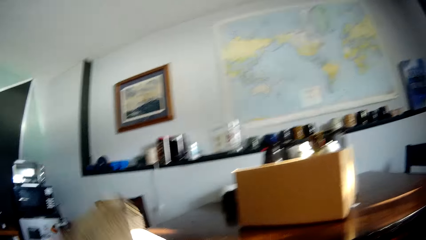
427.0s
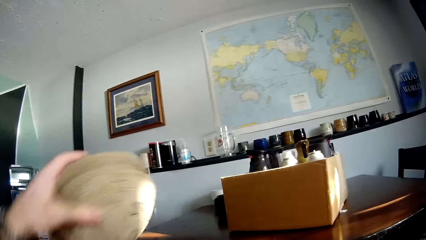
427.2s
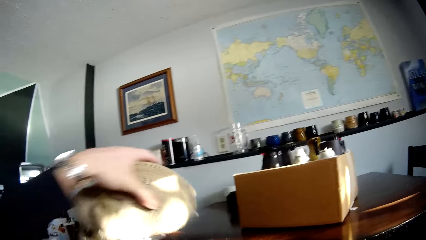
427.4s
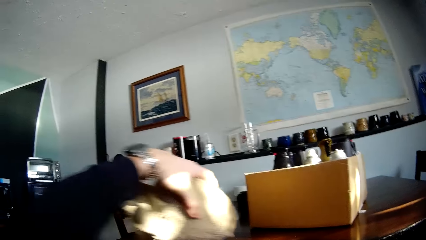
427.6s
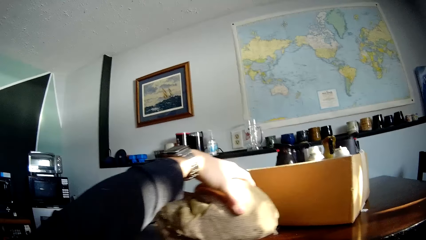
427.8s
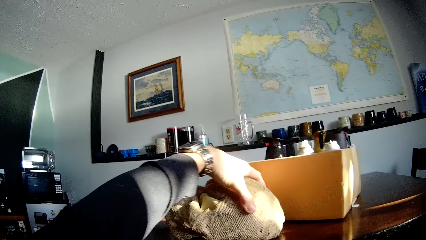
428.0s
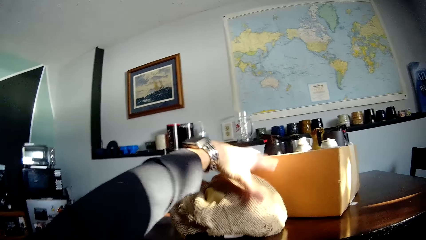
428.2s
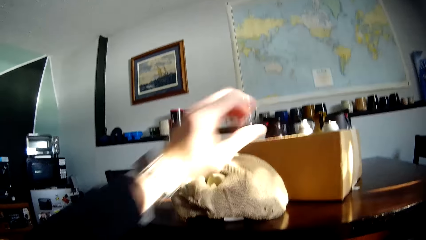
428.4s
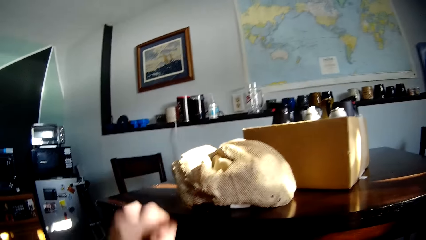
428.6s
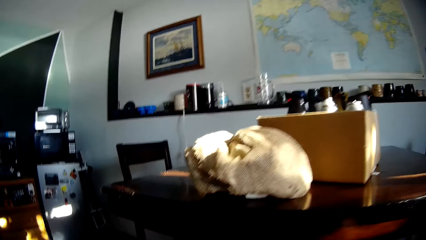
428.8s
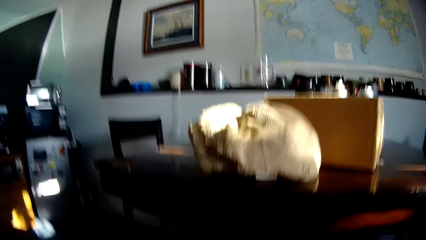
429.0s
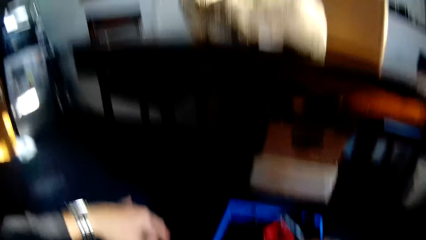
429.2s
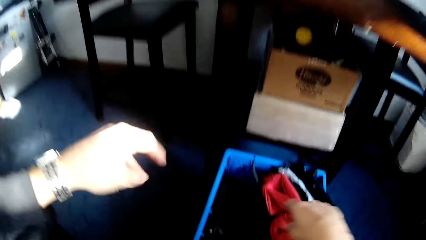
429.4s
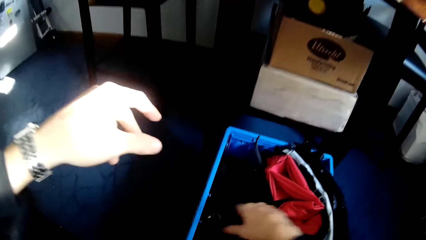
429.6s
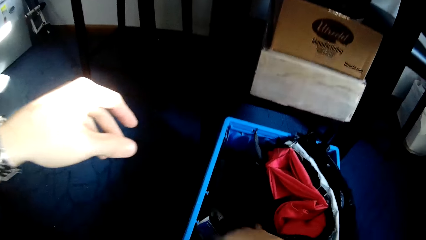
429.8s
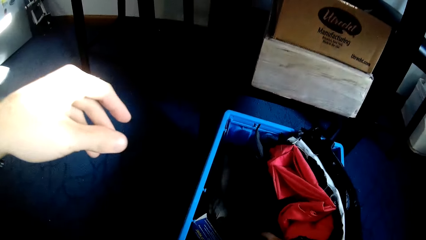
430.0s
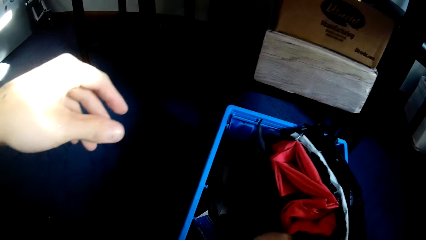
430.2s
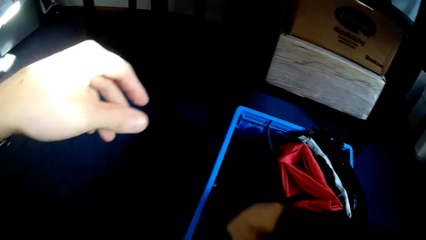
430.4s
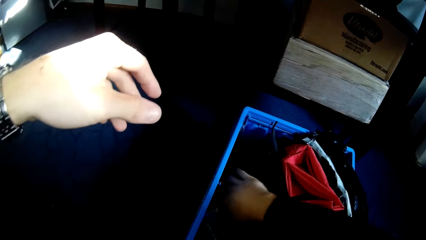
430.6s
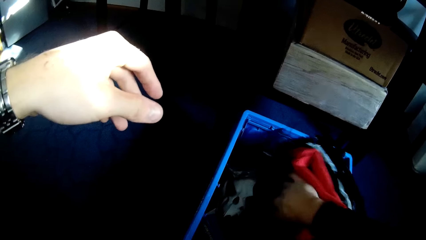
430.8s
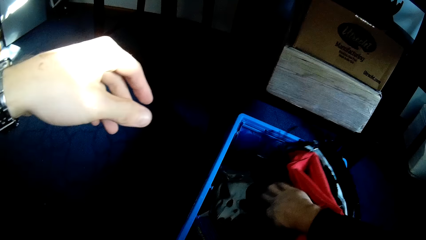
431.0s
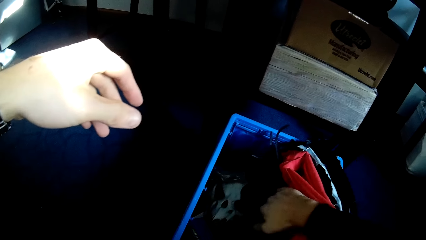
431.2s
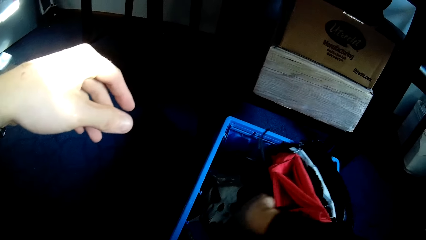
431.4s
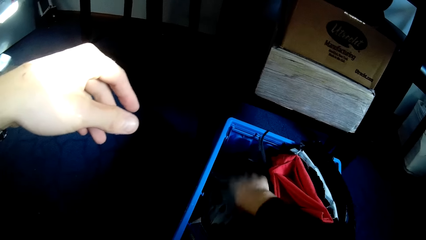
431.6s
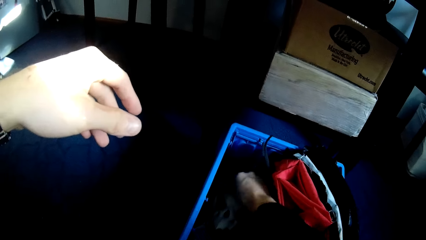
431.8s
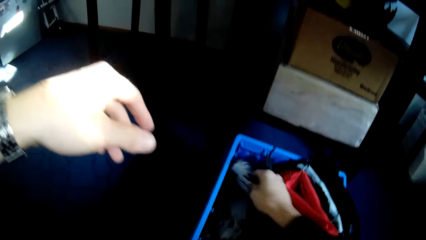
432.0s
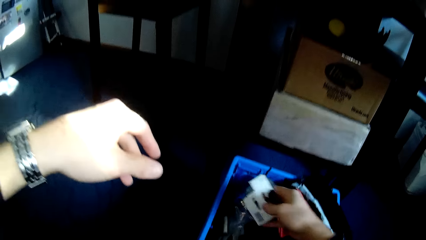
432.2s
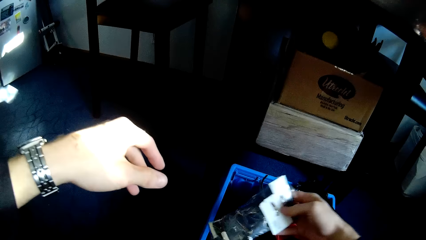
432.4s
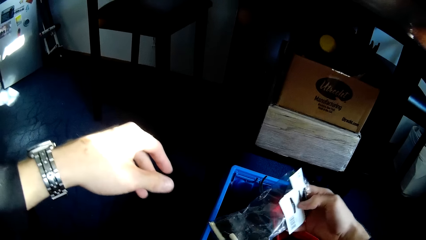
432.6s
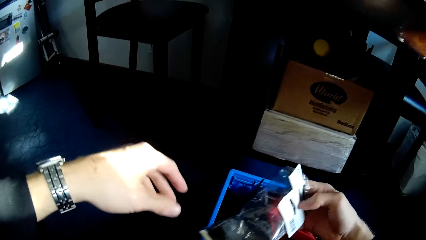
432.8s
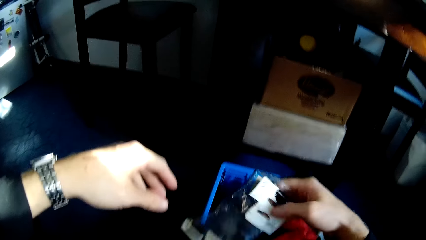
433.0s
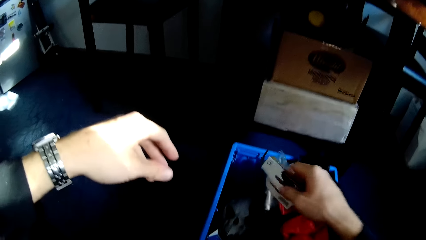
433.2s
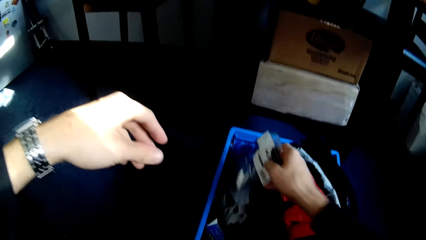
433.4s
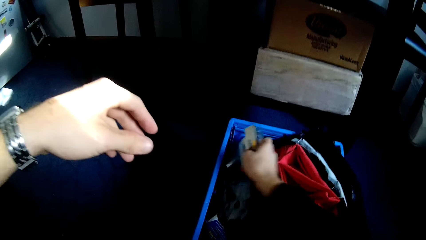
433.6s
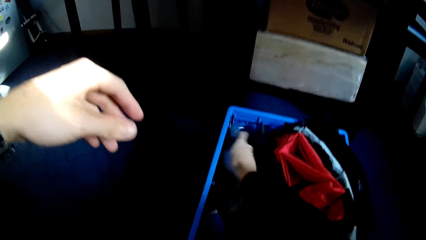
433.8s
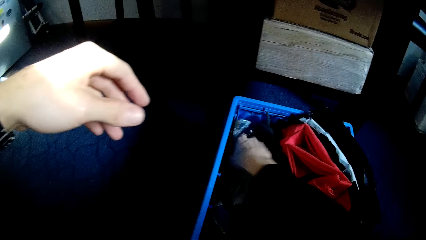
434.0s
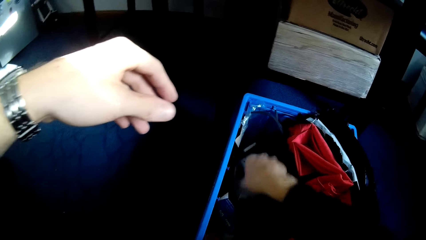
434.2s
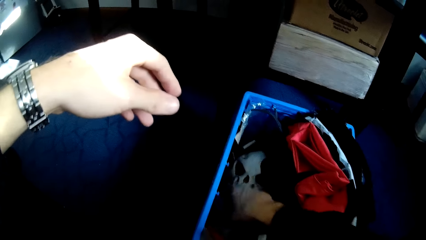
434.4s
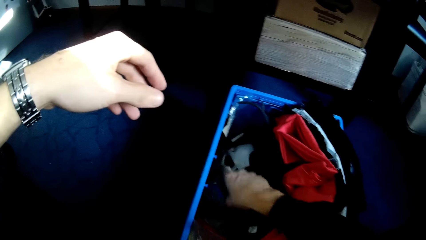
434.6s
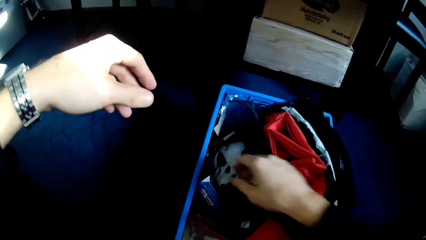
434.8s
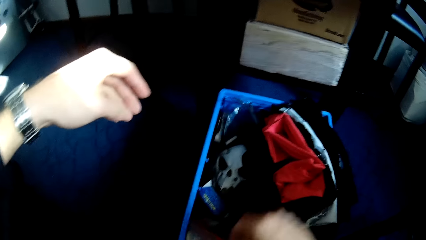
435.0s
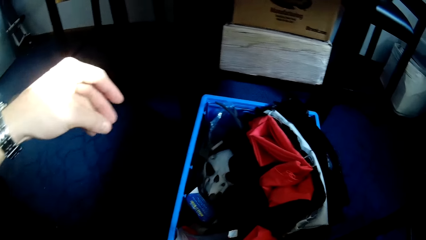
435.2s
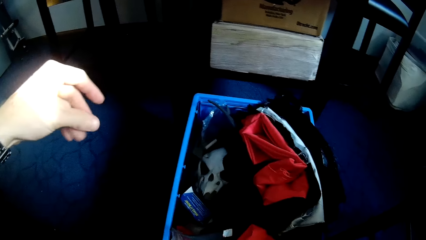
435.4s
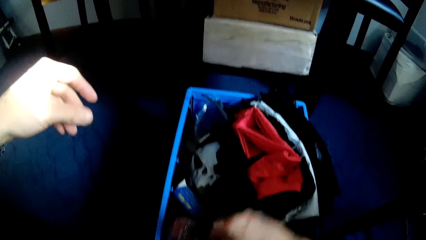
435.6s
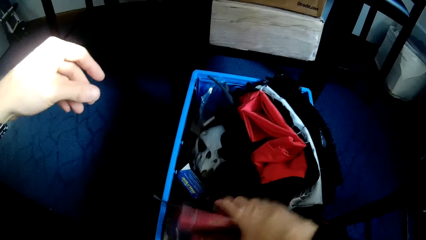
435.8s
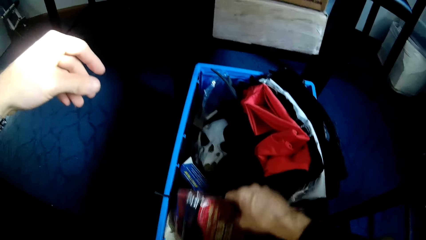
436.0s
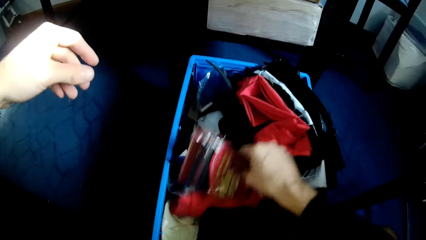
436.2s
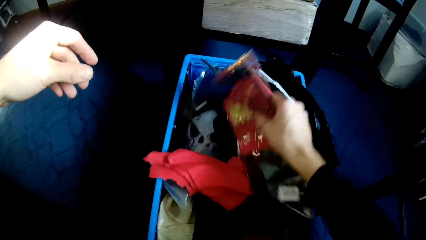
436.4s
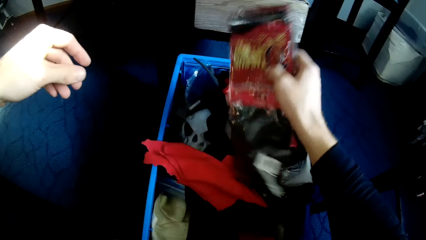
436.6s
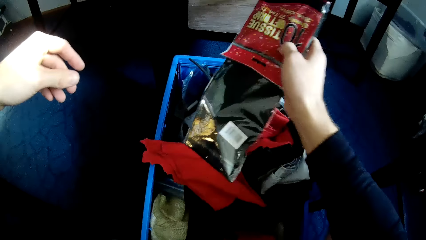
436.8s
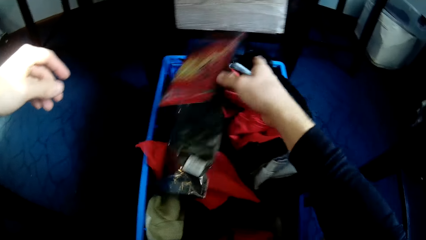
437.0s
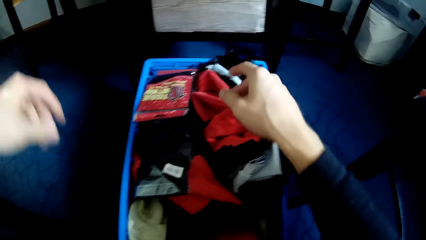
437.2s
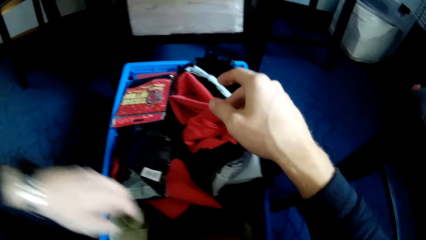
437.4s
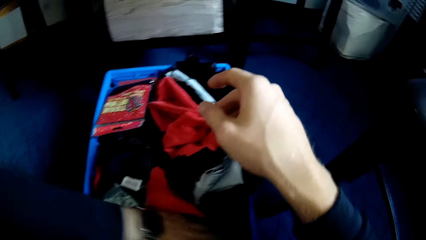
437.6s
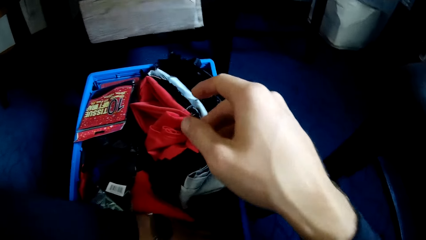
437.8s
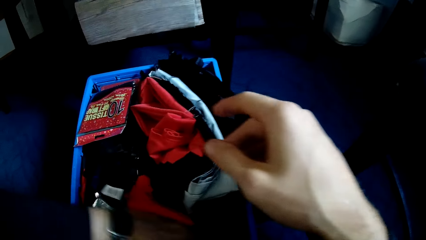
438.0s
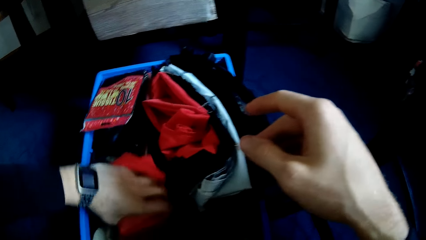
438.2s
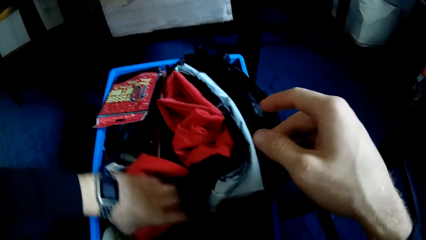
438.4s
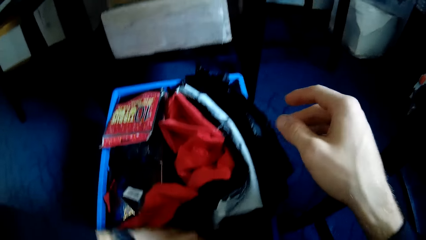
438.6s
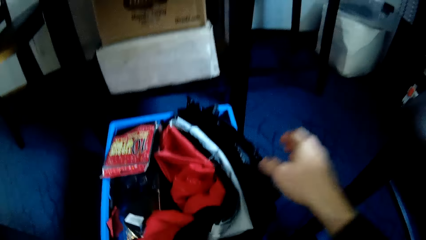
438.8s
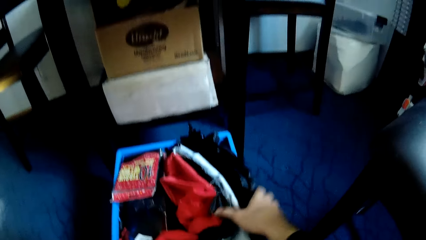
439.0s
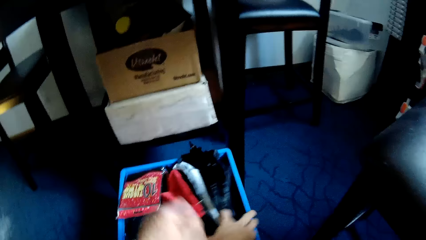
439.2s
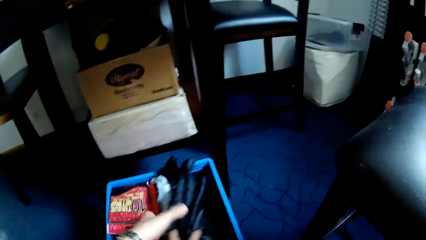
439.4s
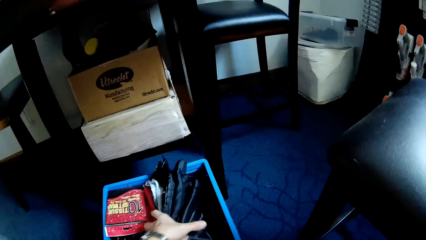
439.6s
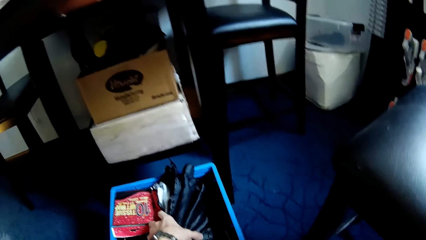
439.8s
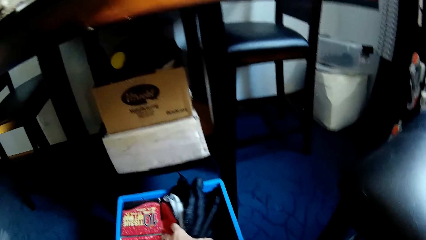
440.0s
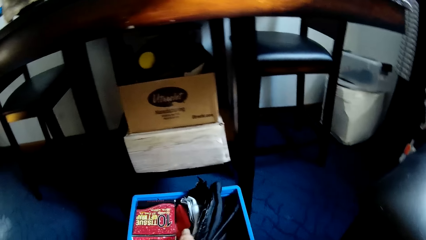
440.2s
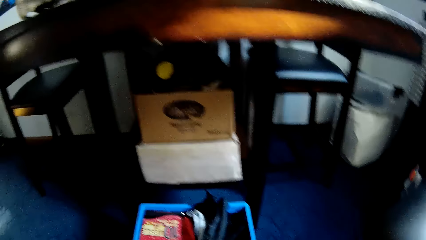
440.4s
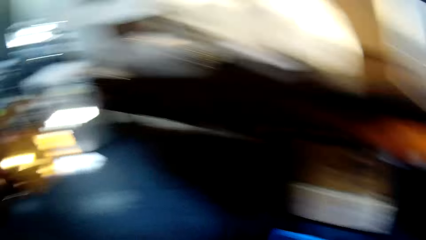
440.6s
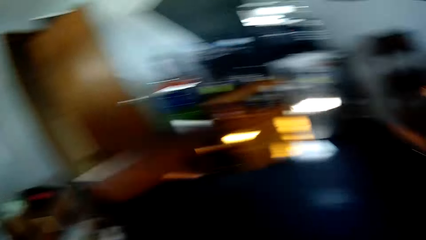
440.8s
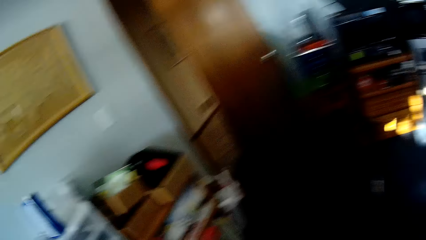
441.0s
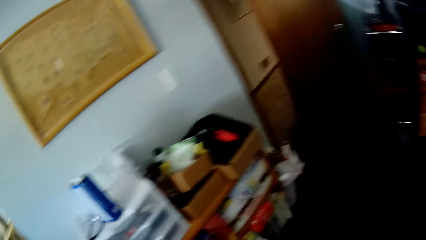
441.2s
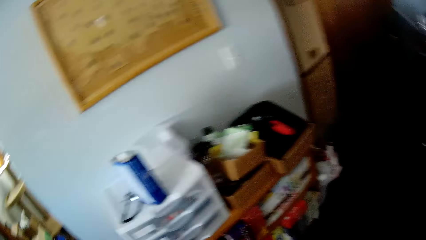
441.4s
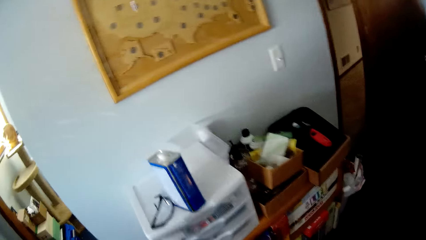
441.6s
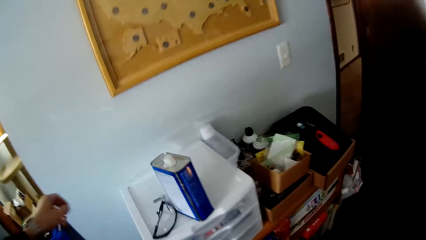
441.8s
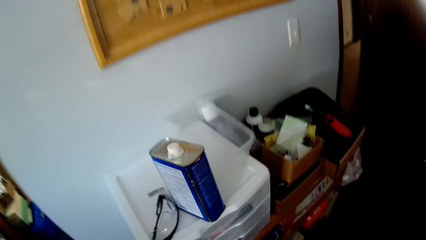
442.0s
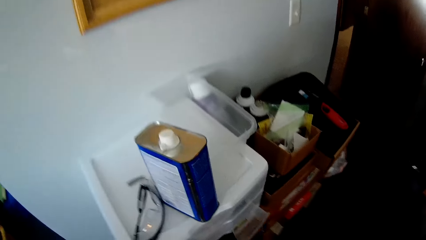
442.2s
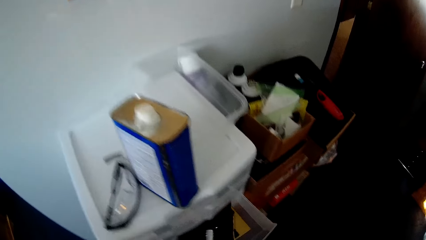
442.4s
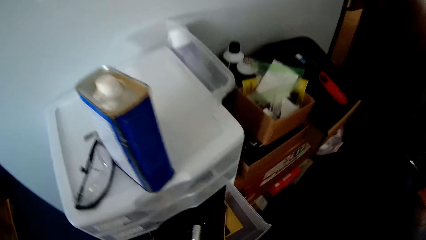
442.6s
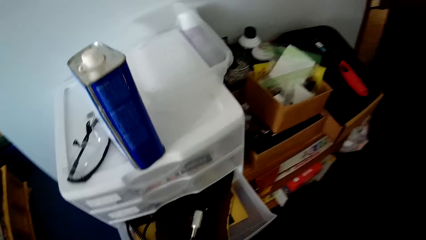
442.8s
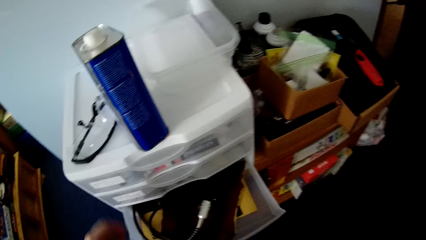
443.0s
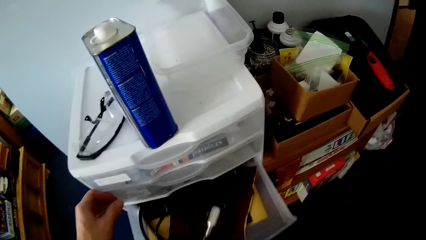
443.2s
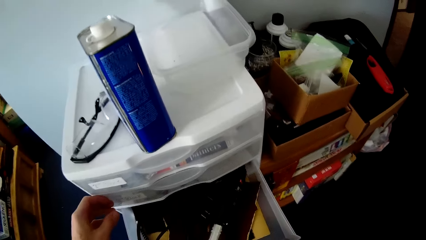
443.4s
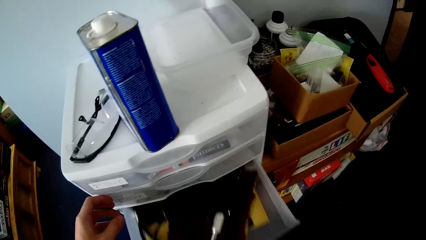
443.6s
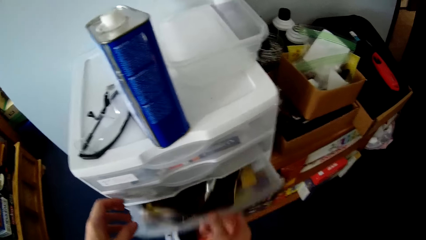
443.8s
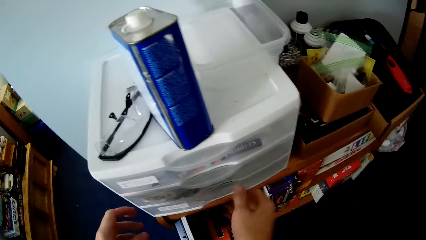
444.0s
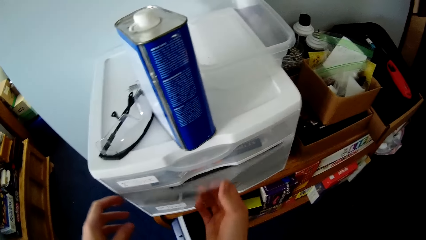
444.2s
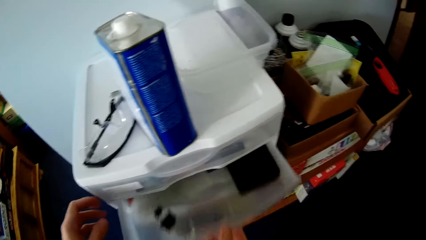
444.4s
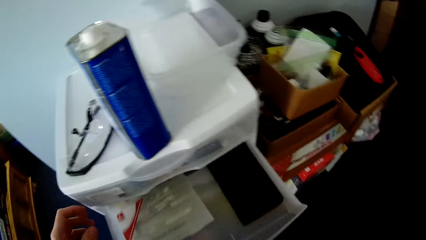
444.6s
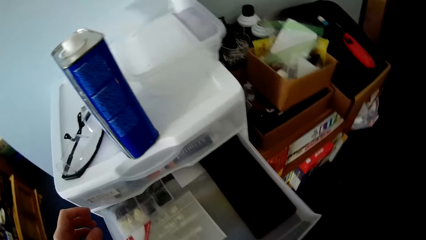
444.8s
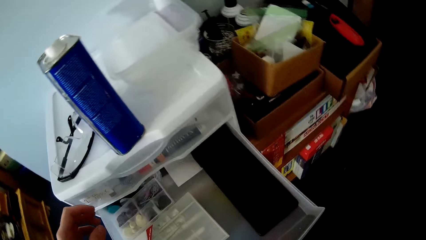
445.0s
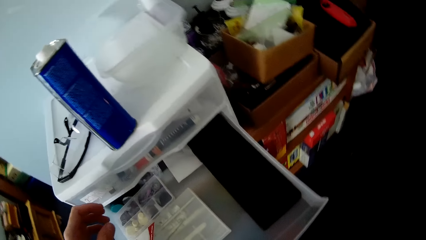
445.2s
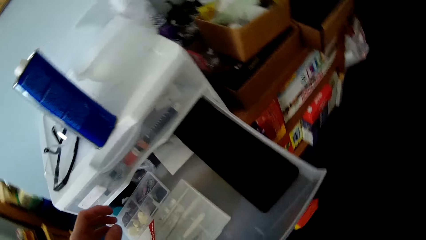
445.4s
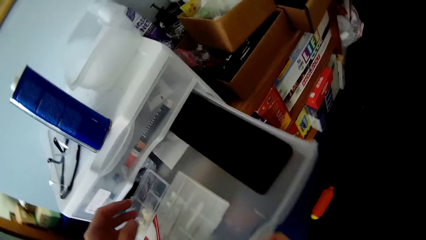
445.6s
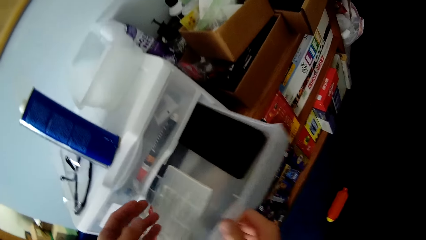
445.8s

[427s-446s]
The camera wearer places the mask on a table with the left hand. They search the blue container. They open a drawer with the right hand. They close the drawer. They open another drawer.
